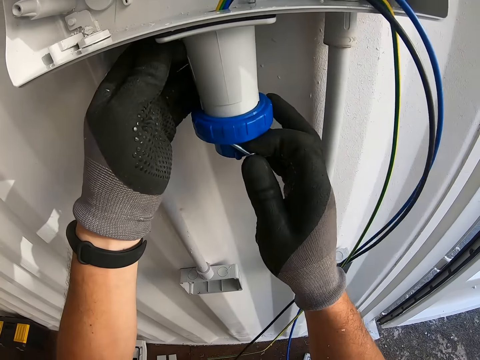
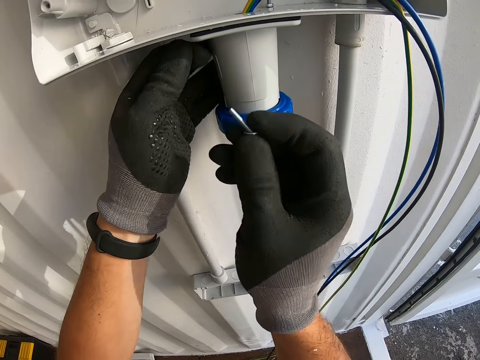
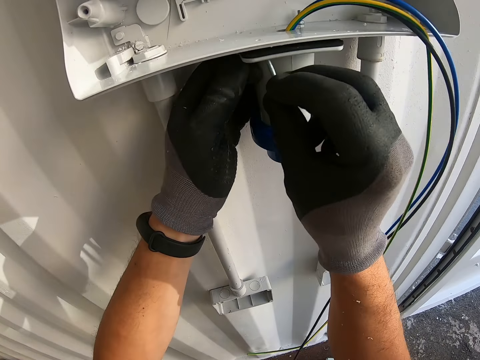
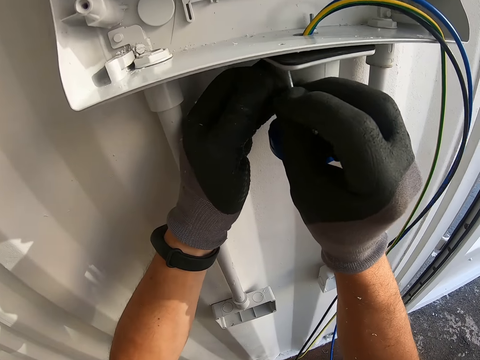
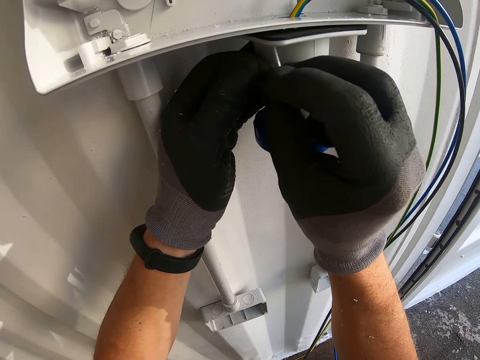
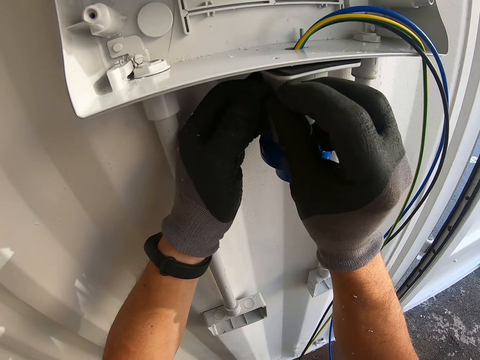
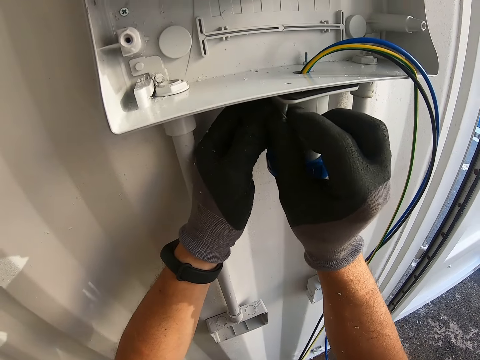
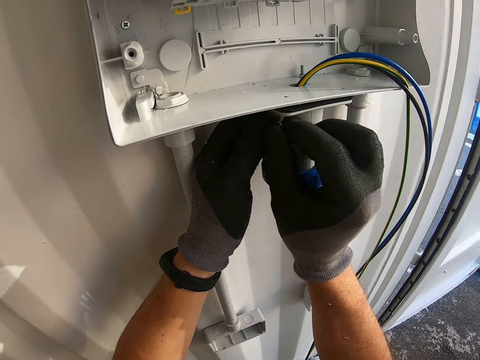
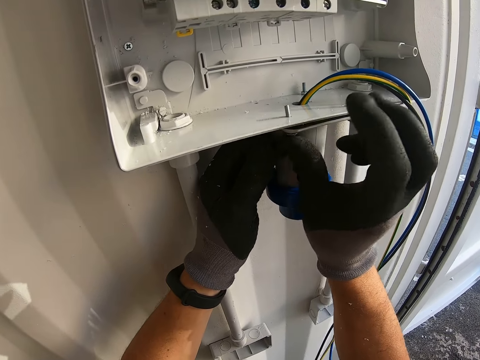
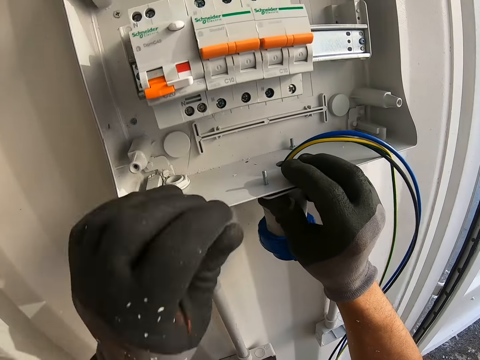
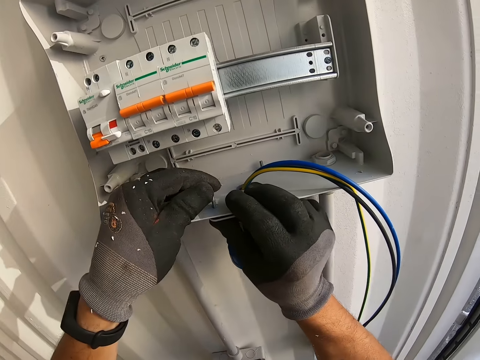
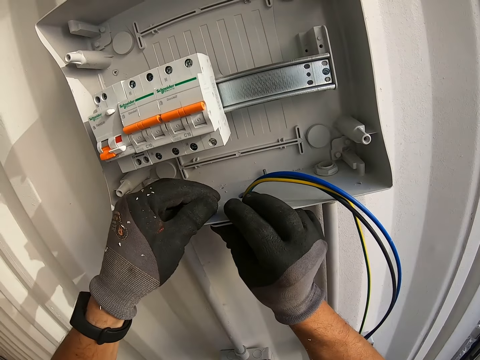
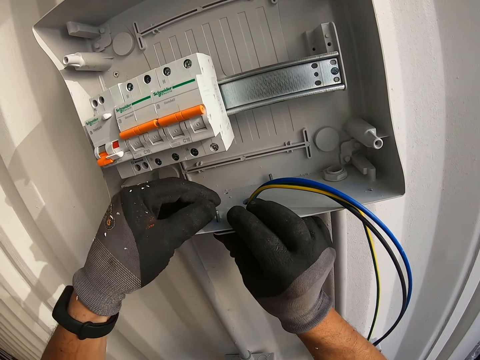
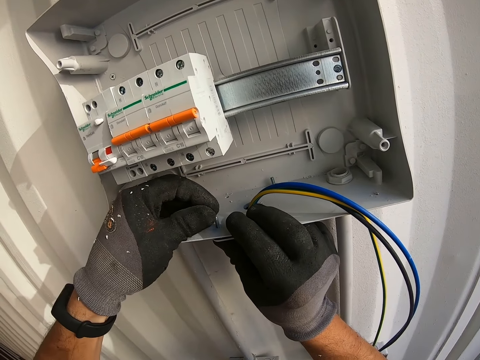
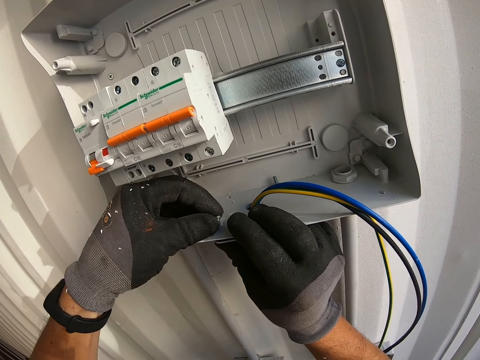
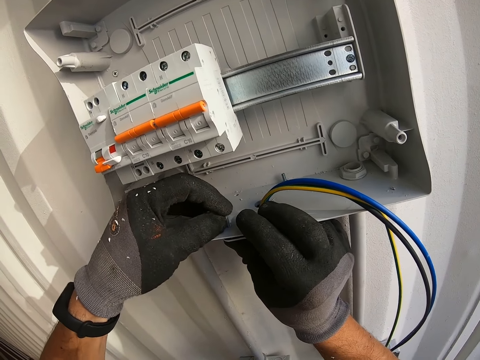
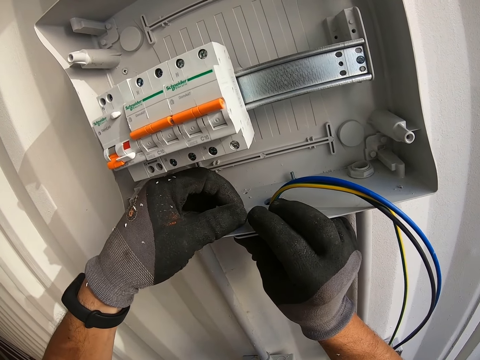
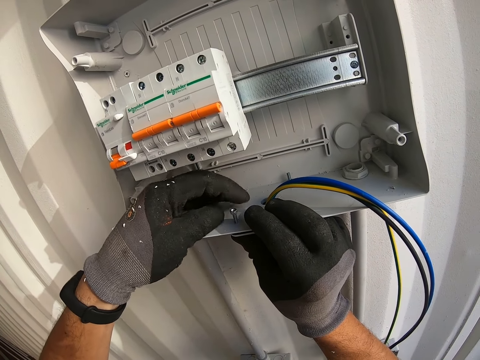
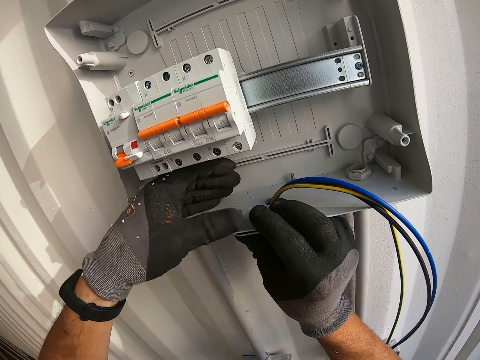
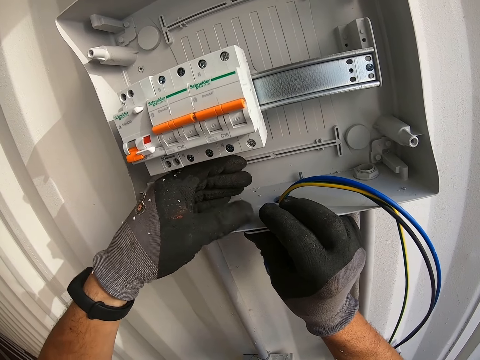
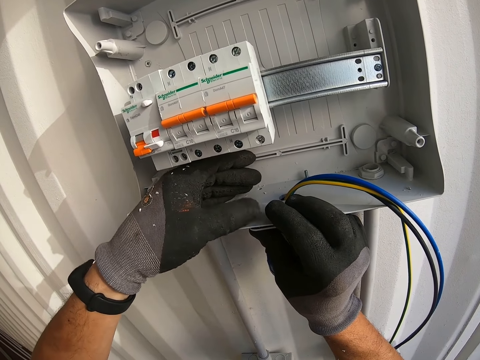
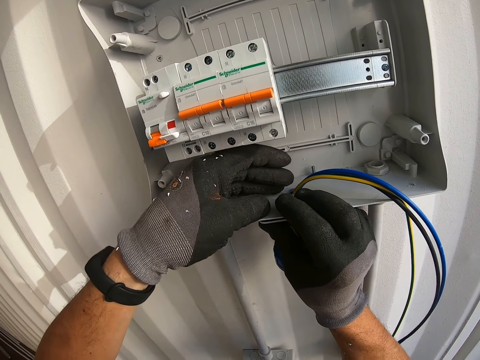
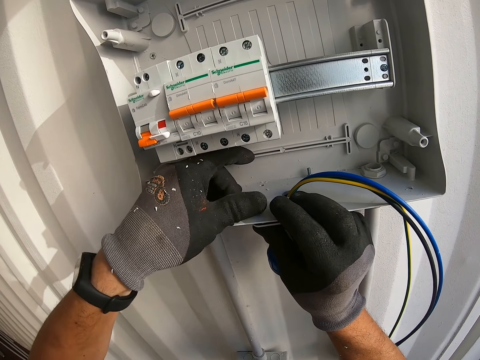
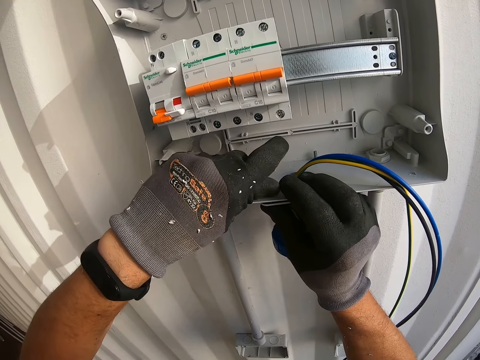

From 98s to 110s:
The camera wearer puts ring nails on the gadget's hole on the wall.

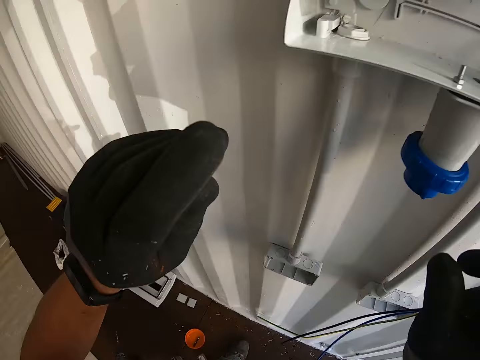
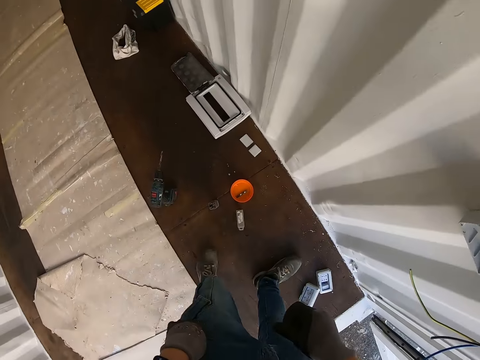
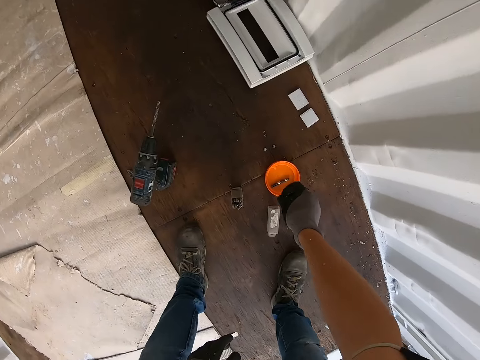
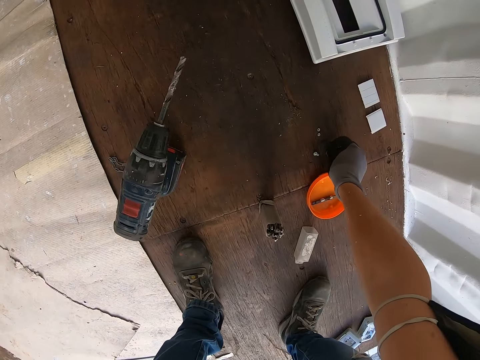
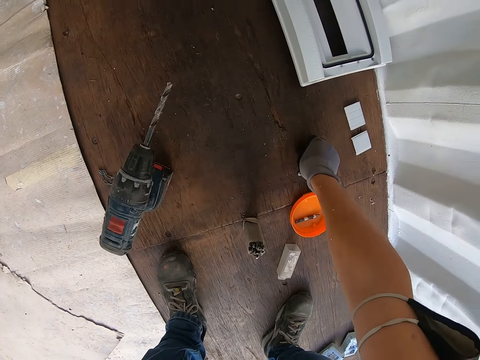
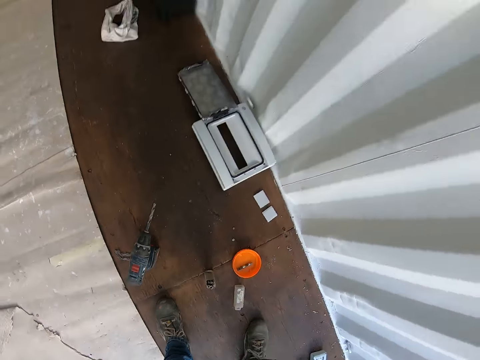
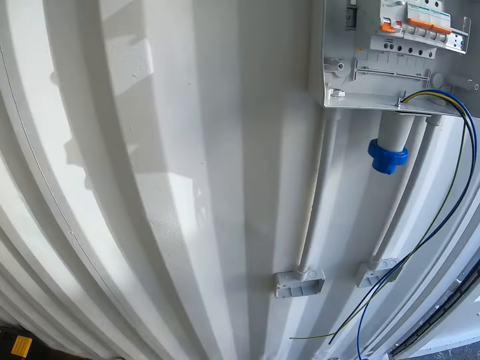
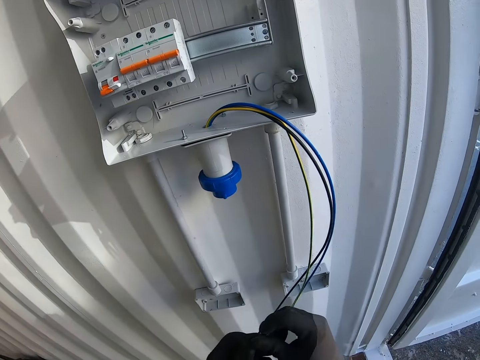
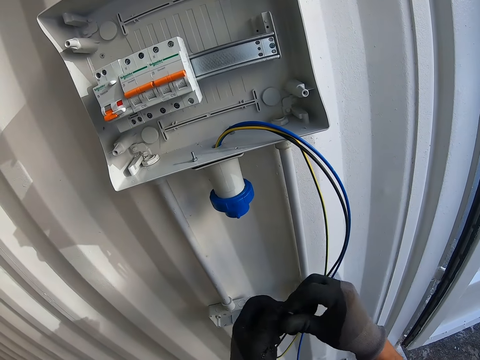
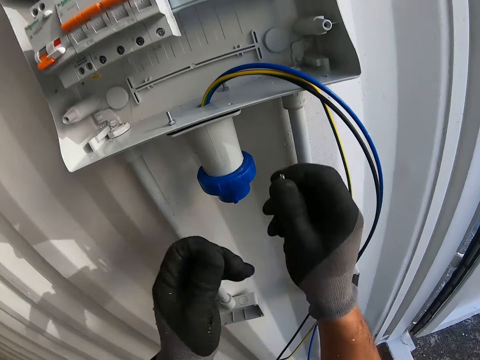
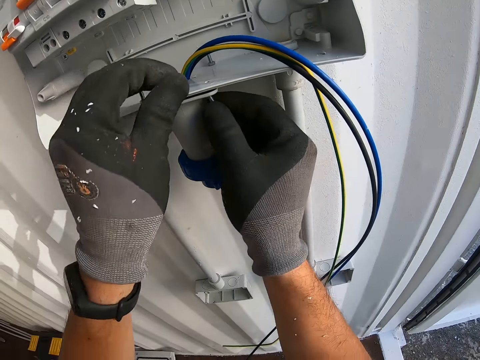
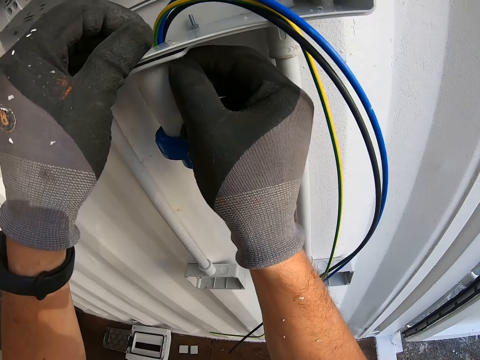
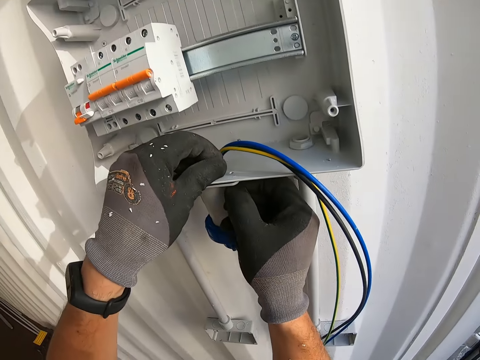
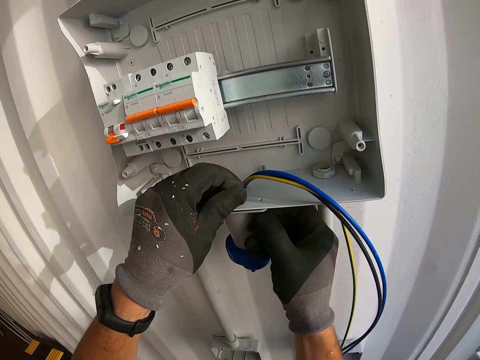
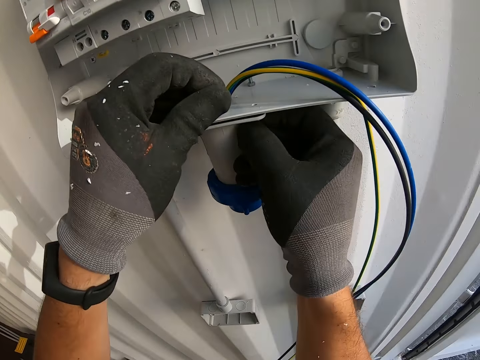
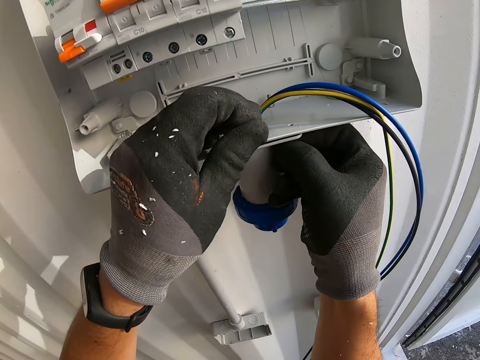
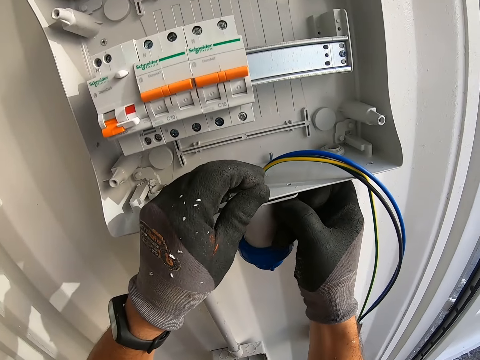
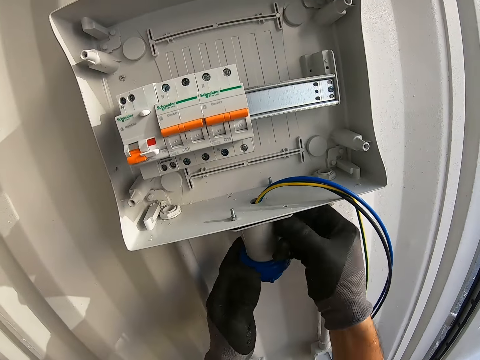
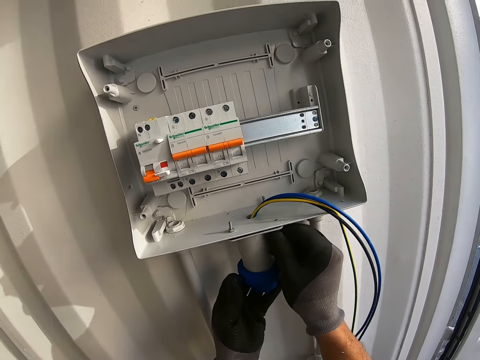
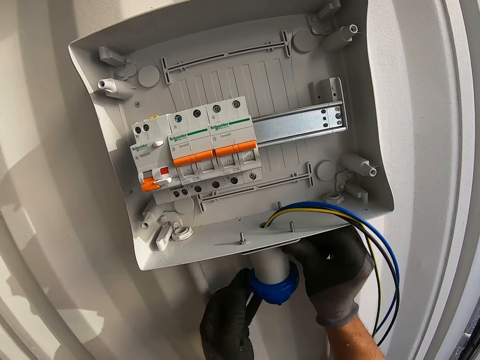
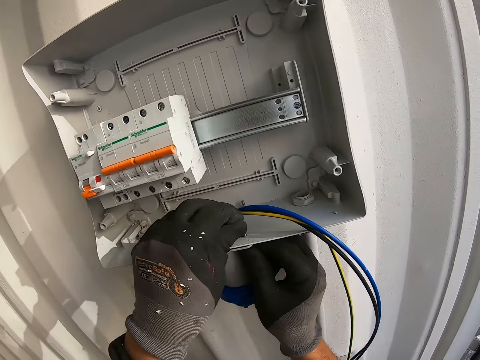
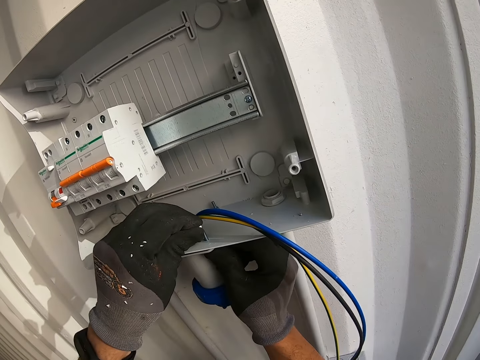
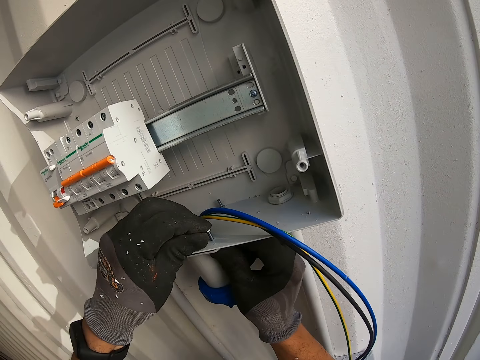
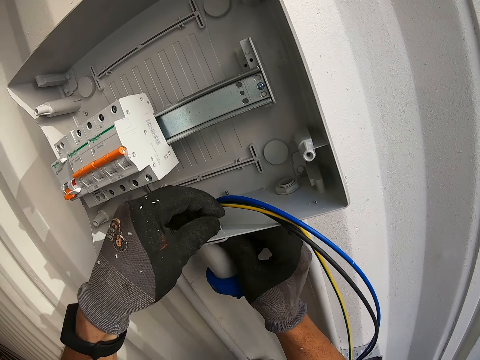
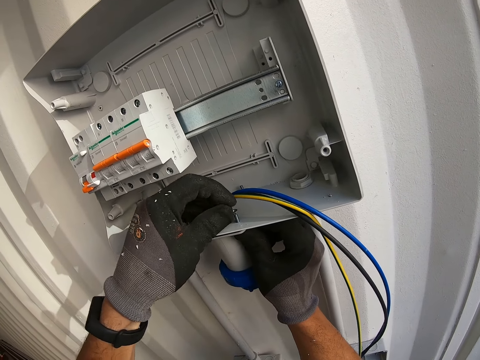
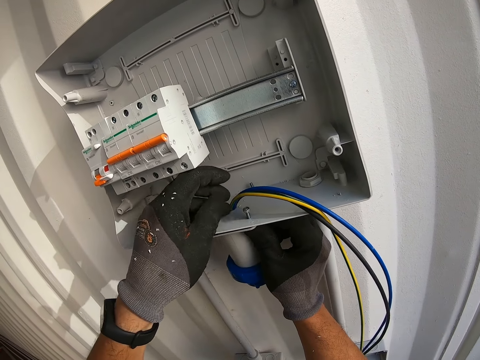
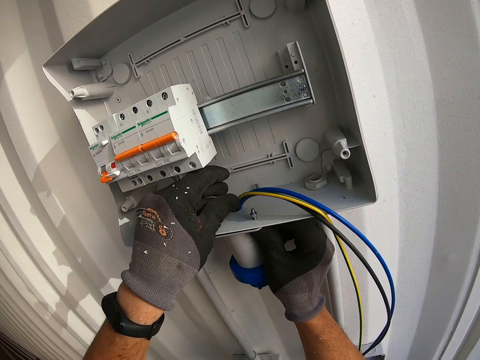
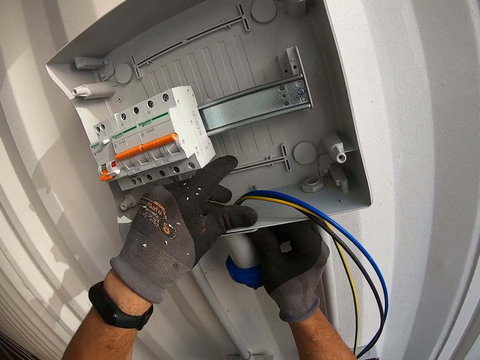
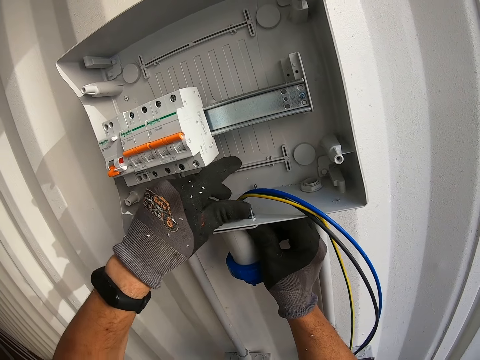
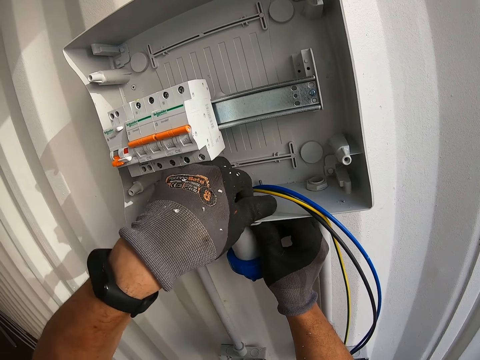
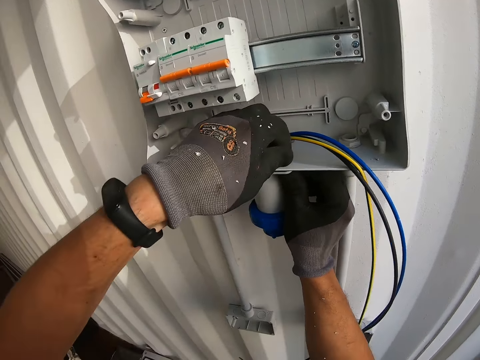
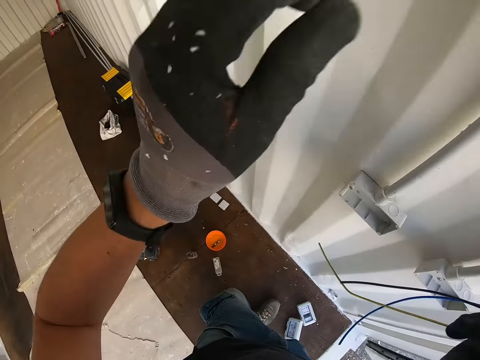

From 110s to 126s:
The camera wearer picks ring nails from the floor. They put the ring nails on the gadget's hole on the wall.
